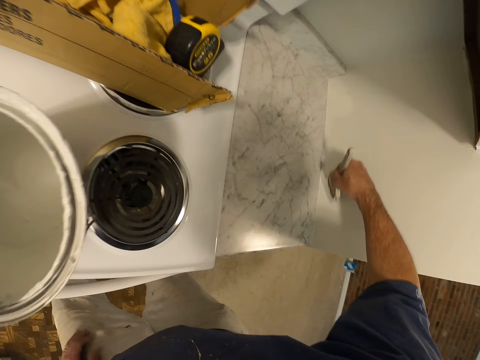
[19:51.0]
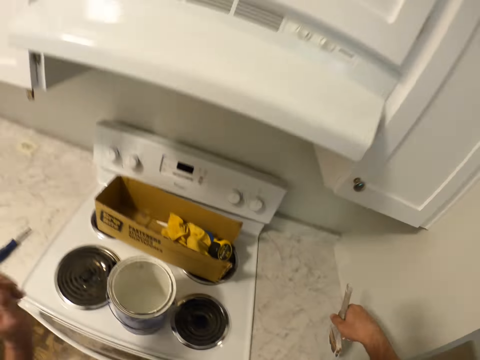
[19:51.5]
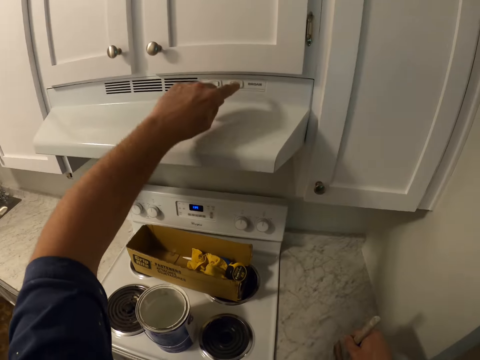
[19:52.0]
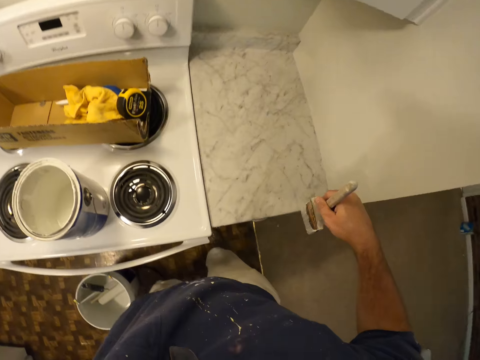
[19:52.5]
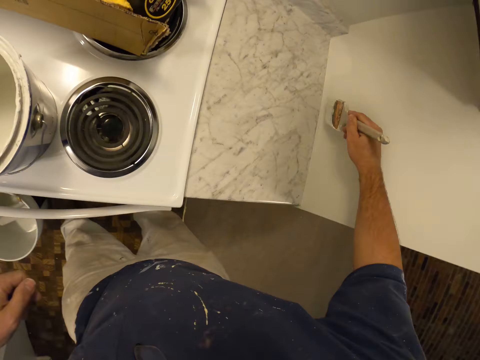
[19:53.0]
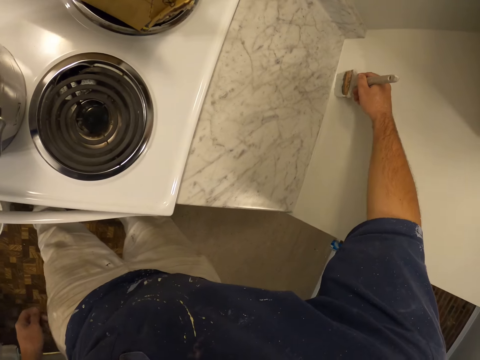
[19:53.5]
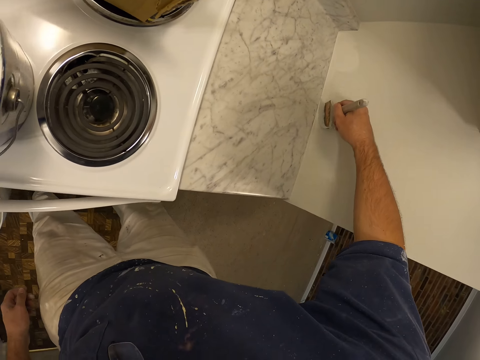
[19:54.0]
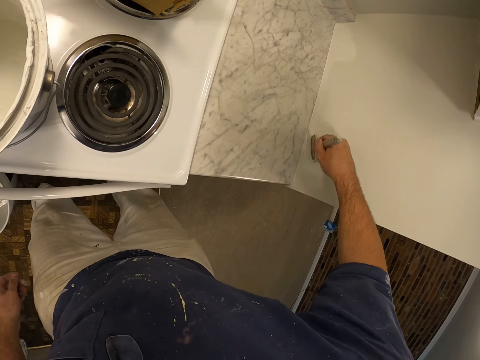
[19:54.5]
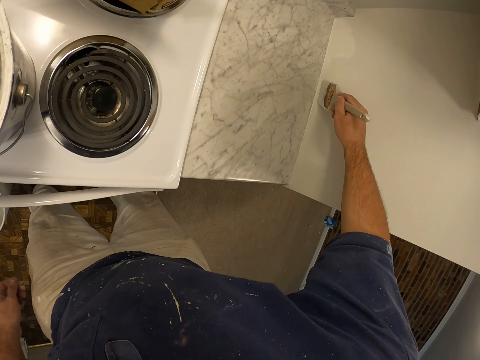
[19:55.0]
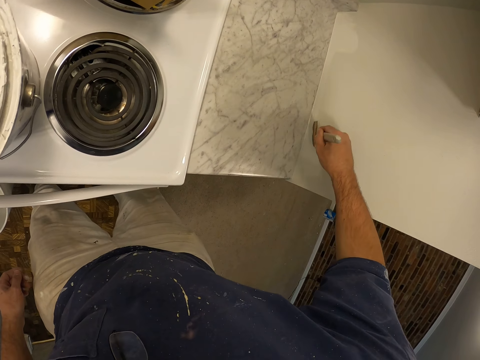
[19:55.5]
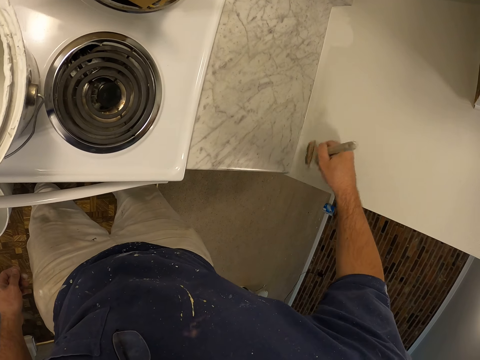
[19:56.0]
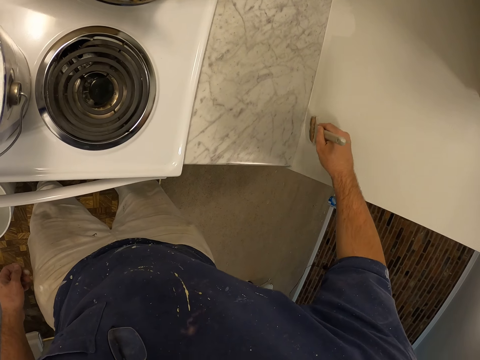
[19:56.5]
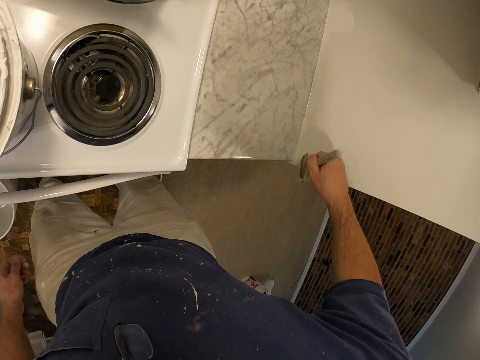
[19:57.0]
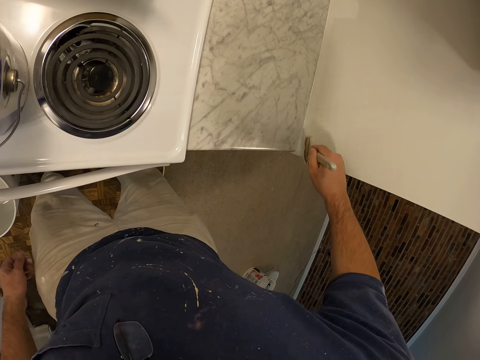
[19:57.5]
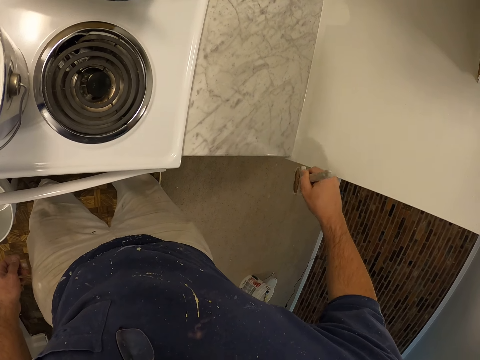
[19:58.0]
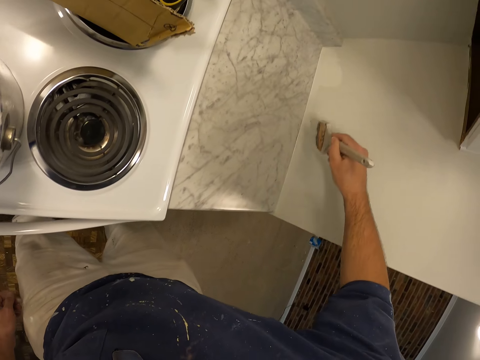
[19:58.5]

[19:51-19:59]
The camera wearer switches on the light with his left hand. He paints the wall of the kitchen with the paintbrush.

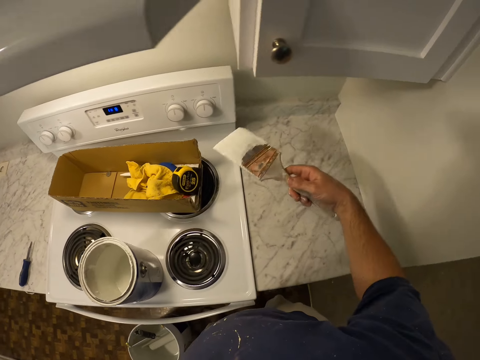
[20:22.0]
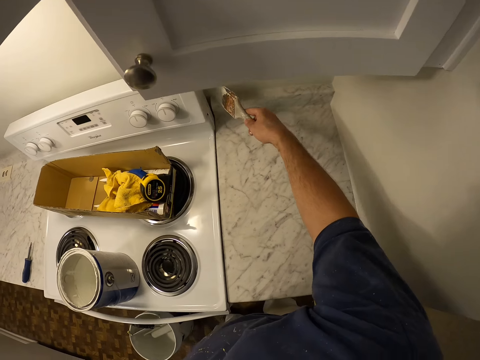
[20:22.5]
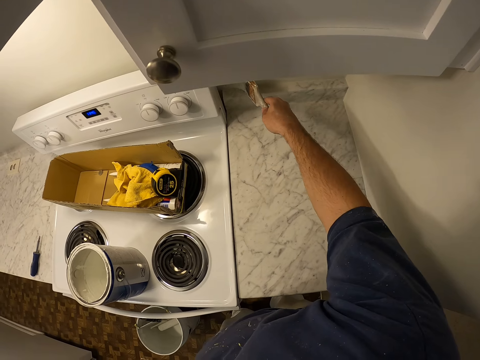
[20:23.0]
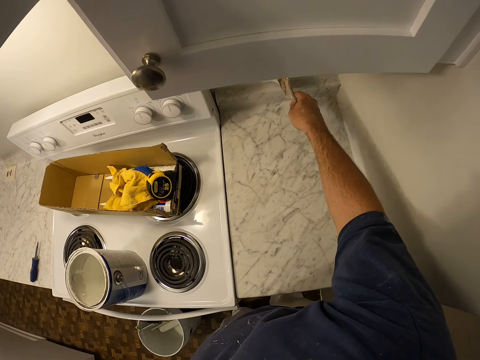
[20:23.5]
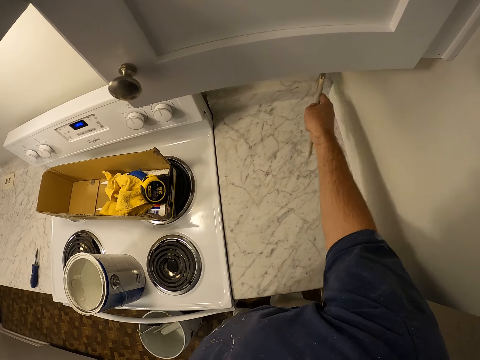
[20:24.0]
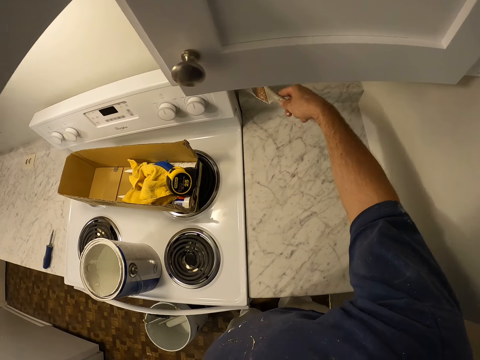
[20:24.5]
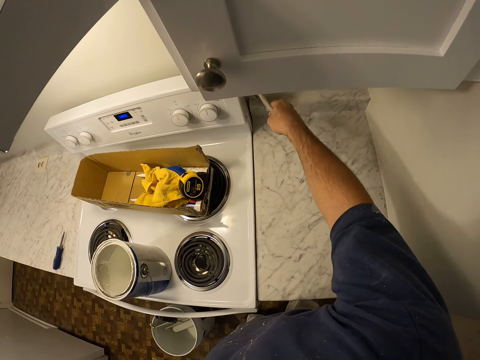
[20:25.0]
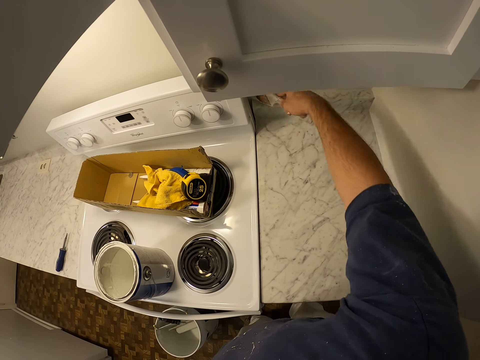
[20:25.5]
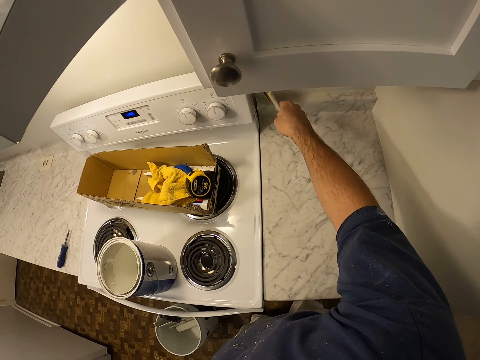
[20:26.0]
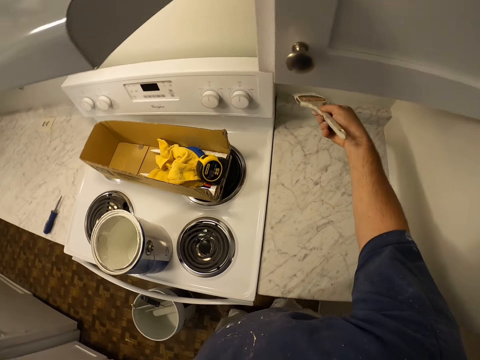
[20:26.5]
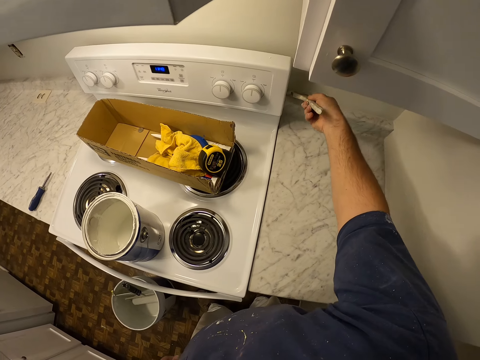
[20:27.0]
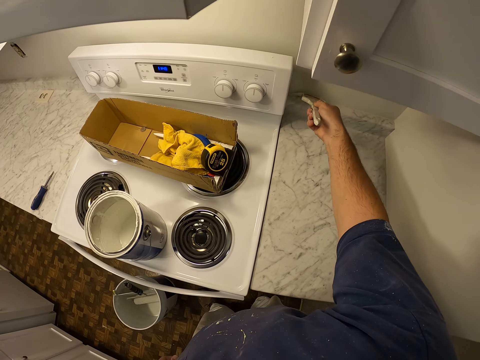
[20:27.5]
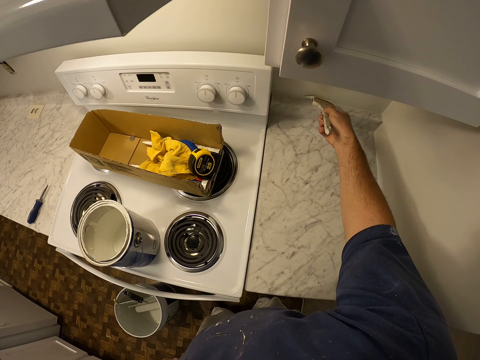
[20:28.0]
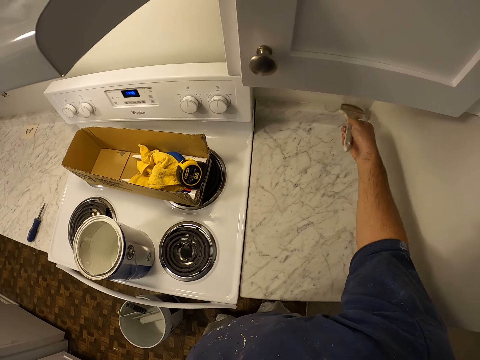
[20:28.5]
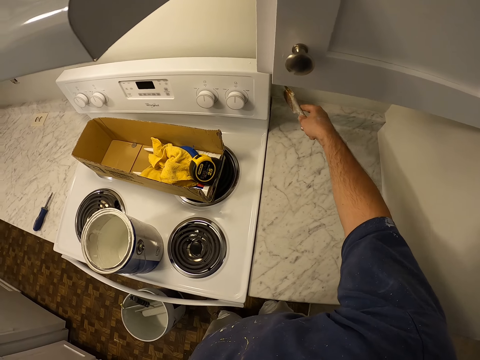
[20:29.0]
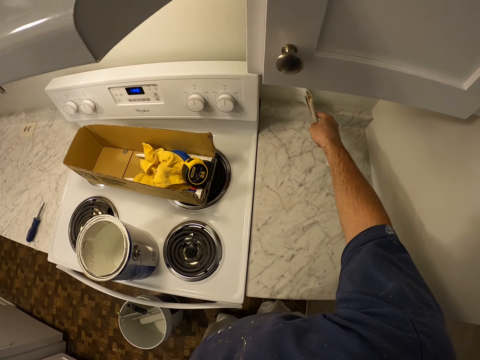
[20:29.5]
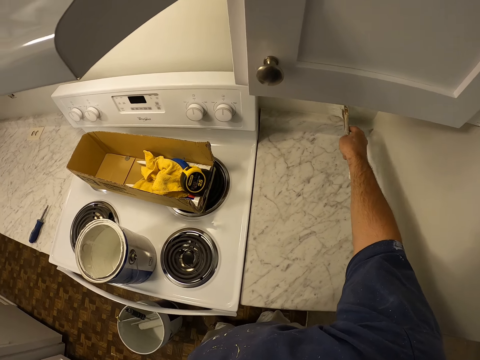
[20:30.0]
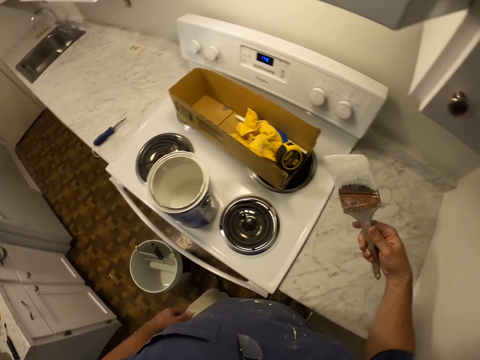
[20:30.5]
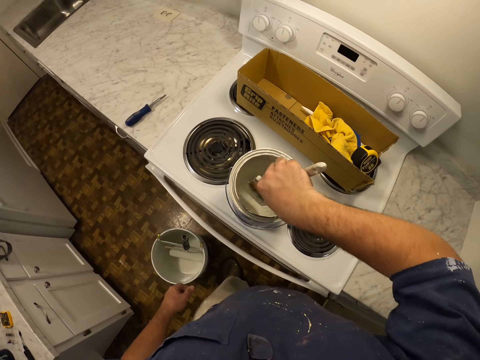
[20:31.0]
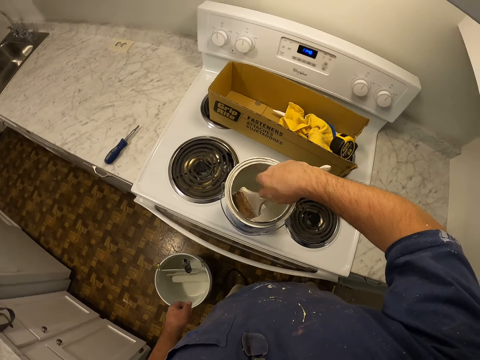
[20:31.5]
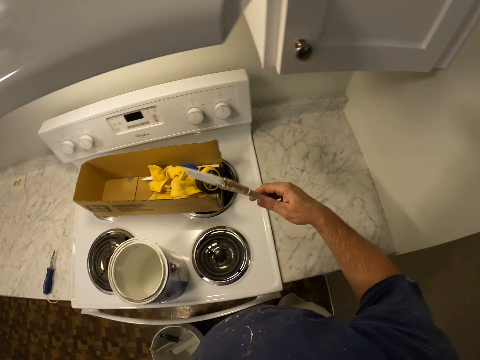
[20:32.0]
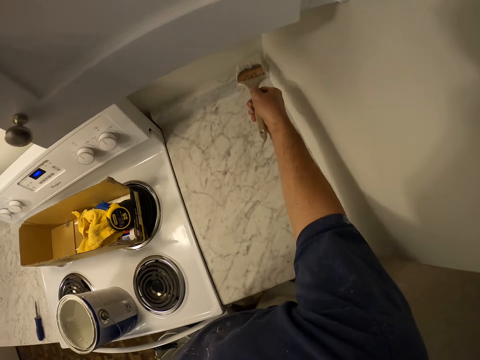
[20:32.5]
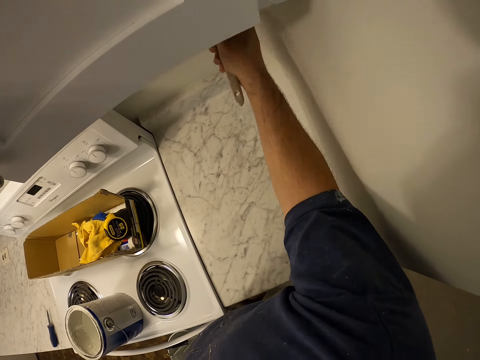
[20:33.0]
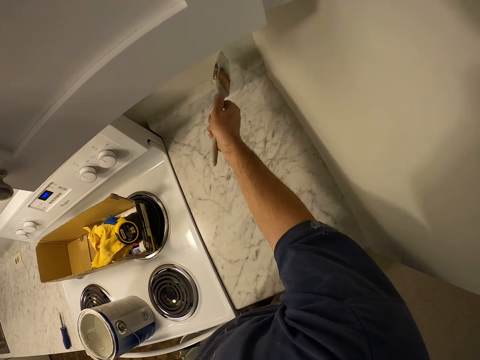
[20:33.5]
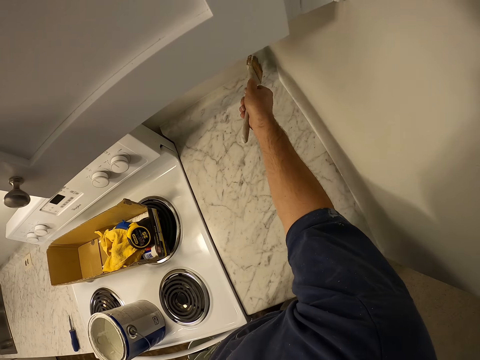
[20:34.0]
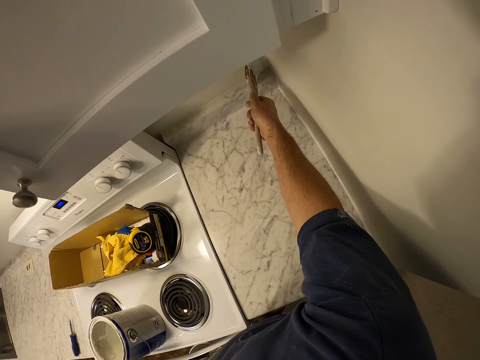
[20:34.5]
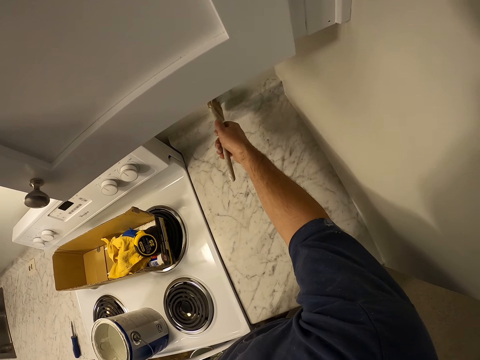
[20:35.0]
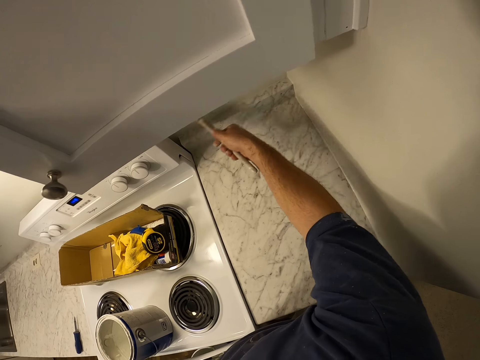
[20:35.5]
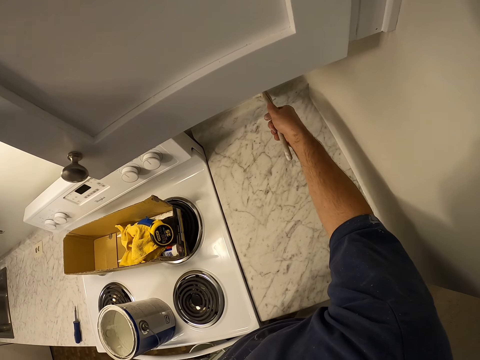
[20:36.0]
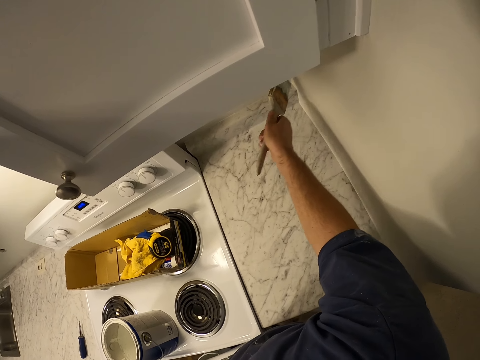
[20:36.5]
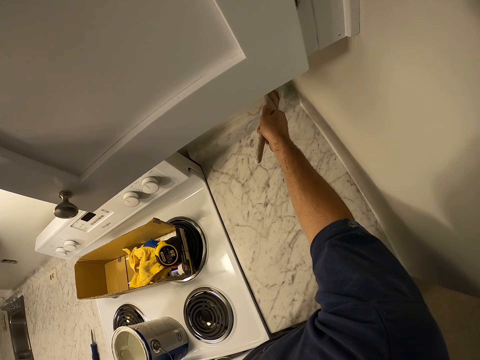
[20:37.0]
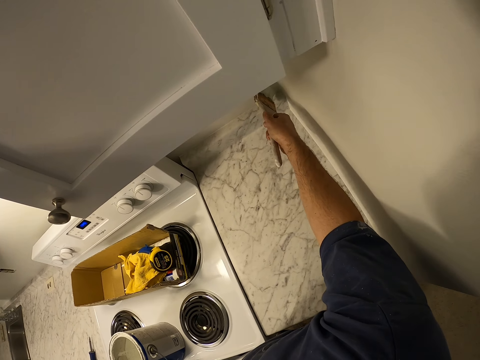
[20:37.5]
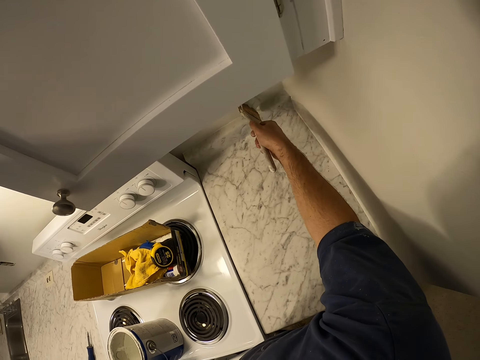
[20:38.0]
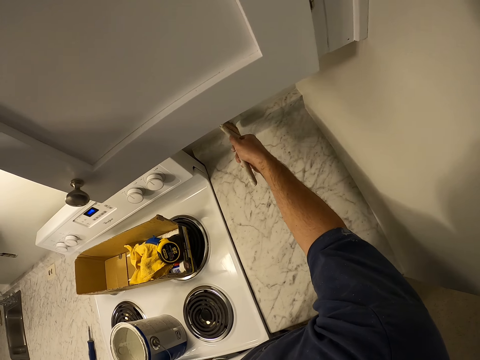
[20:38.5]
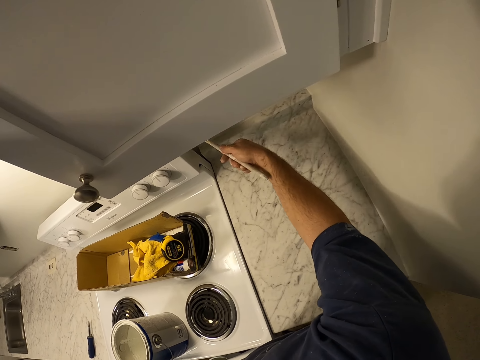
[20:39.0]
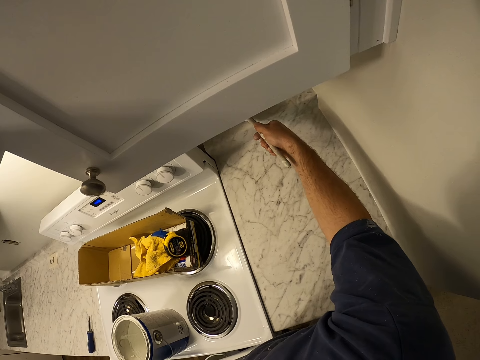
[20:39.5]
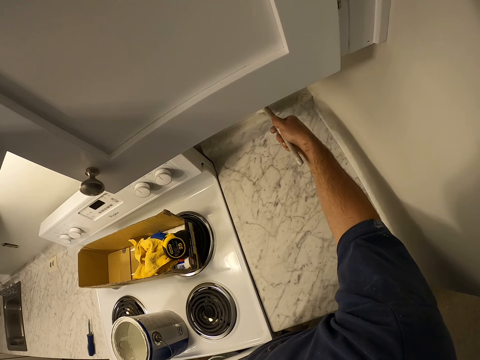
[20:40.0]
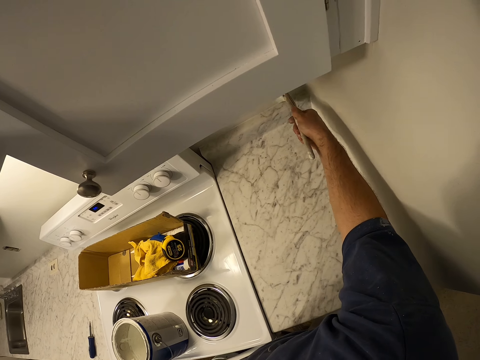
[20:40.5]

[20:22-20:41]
The camera wearer paints the wall of the kitchen with the paintbrush. They get more paint from the paint container with the paintbrush. They paint the wall of the kitchen with the paintbrush.
